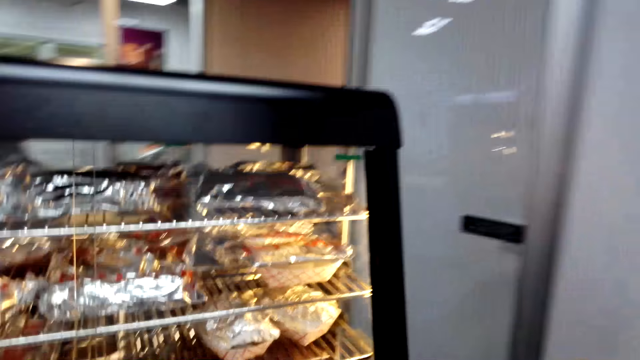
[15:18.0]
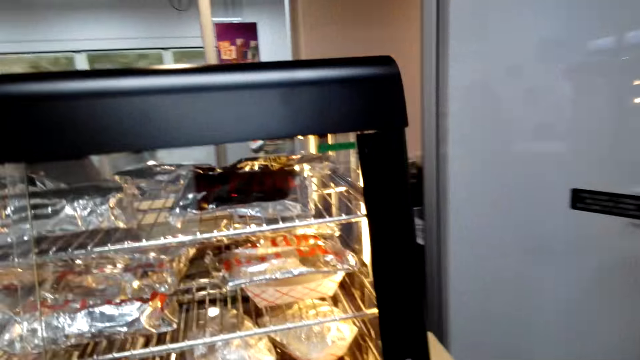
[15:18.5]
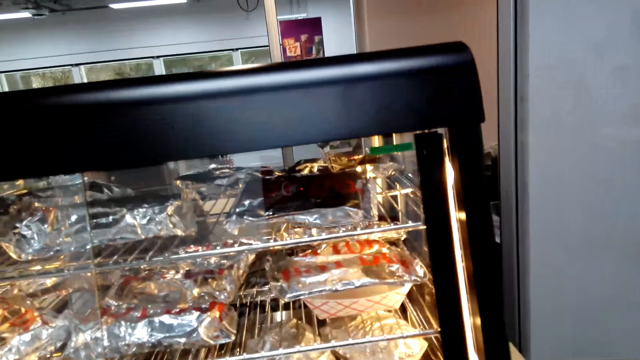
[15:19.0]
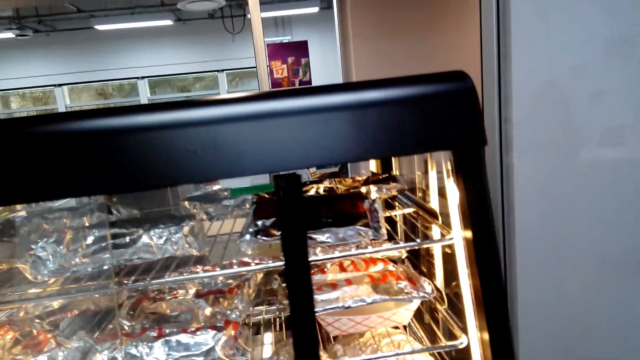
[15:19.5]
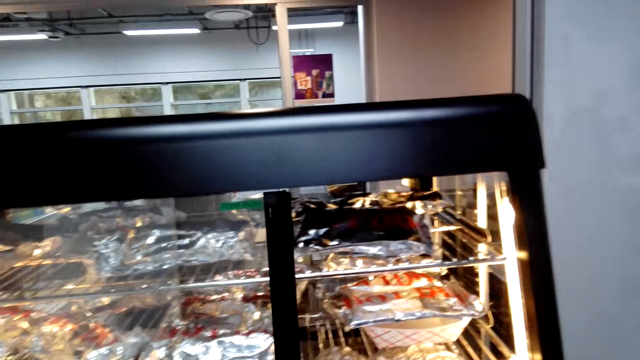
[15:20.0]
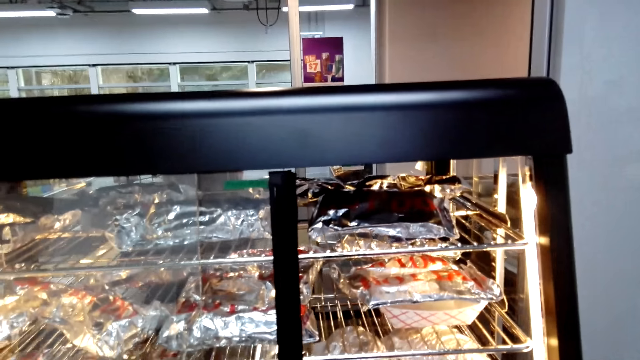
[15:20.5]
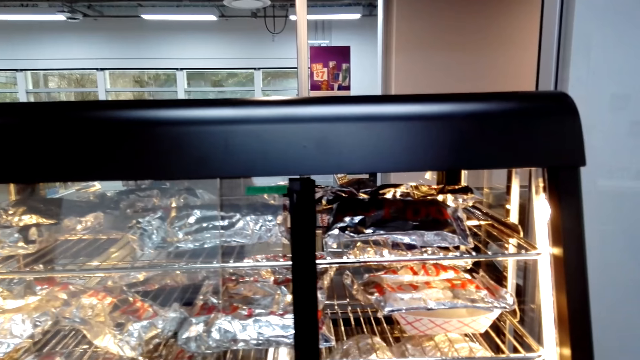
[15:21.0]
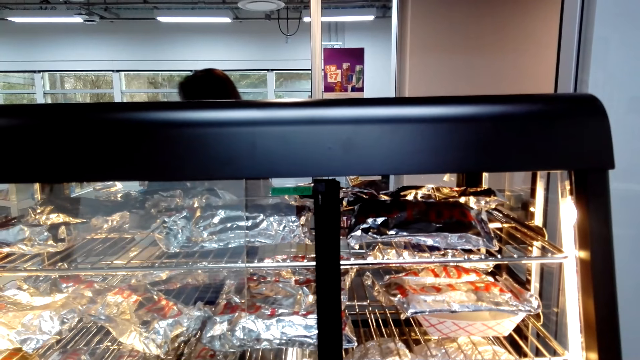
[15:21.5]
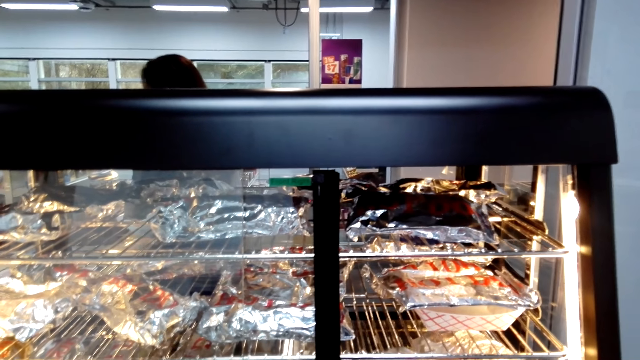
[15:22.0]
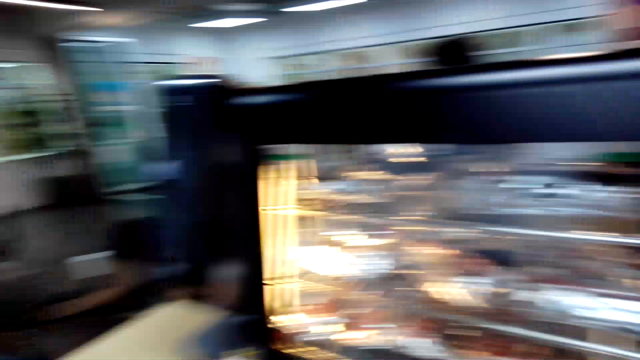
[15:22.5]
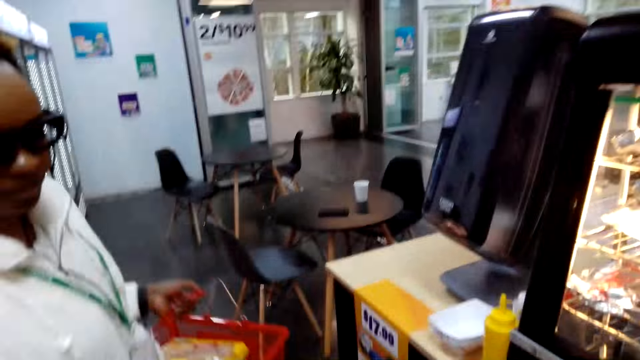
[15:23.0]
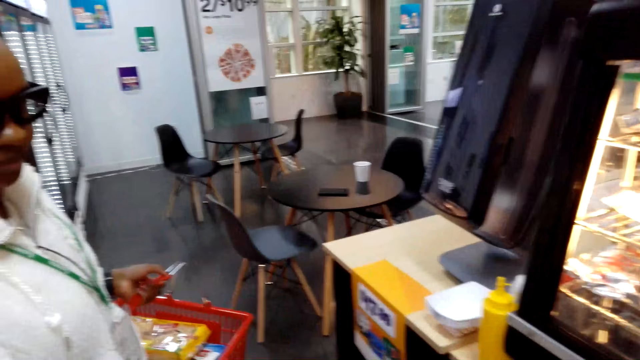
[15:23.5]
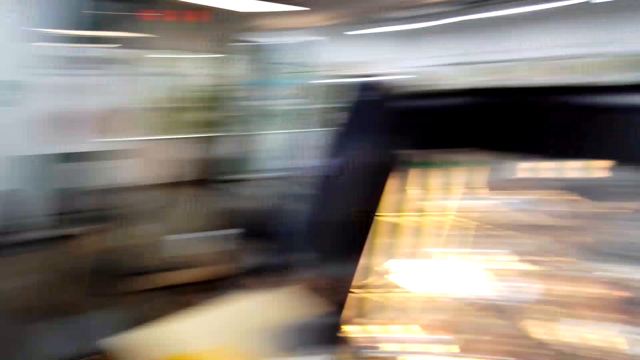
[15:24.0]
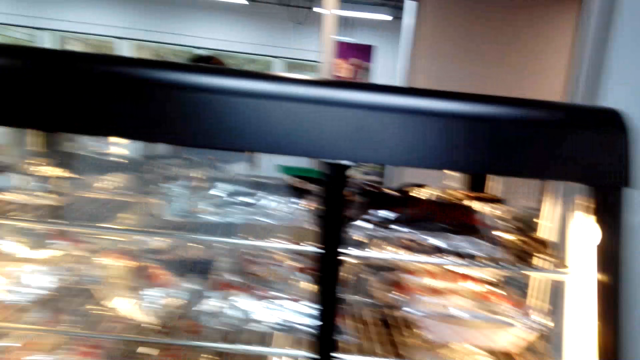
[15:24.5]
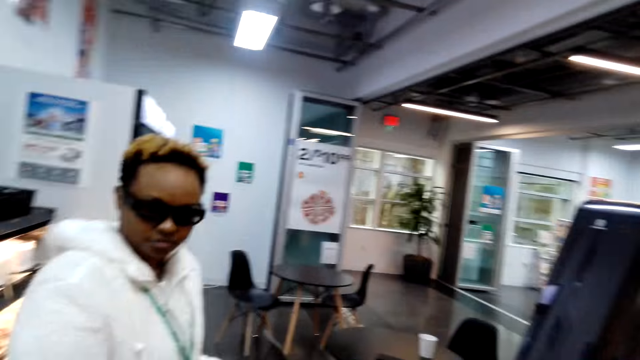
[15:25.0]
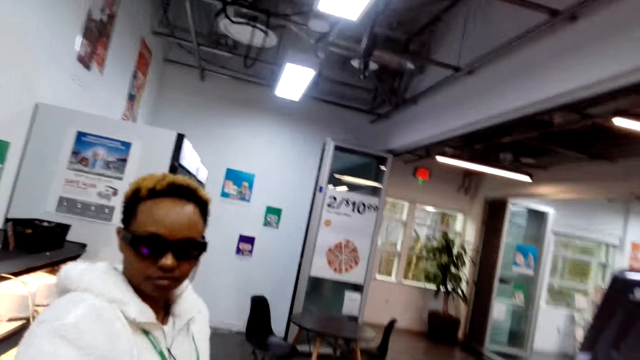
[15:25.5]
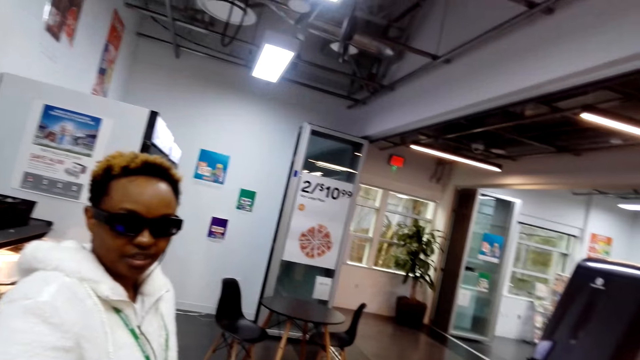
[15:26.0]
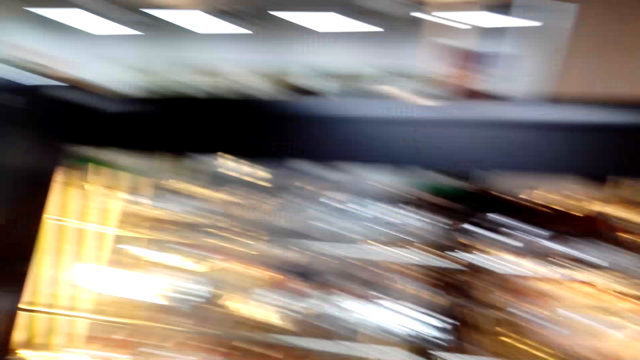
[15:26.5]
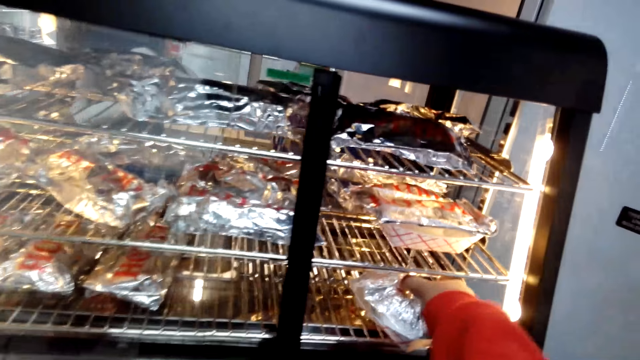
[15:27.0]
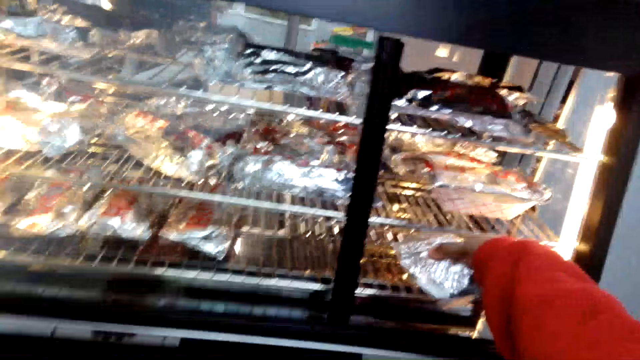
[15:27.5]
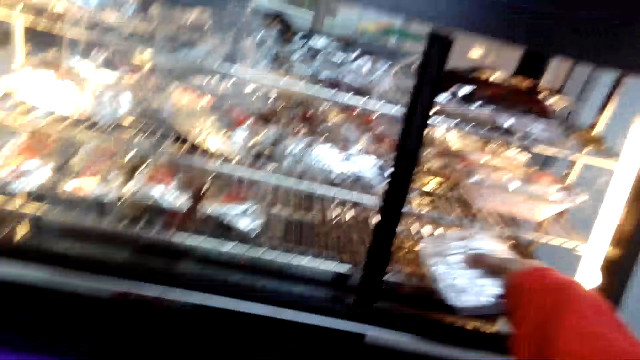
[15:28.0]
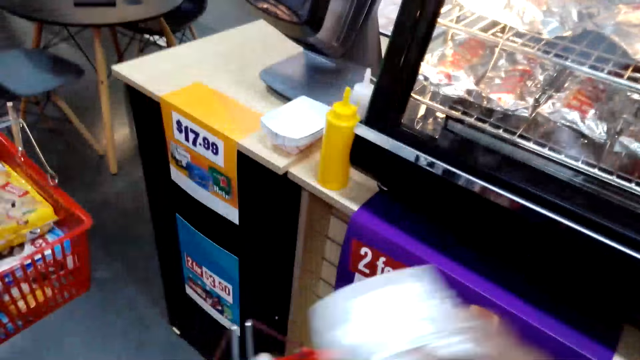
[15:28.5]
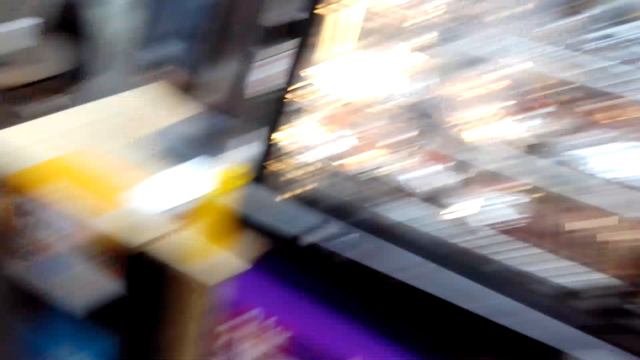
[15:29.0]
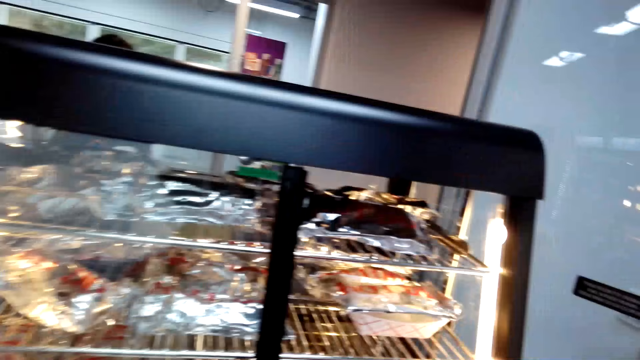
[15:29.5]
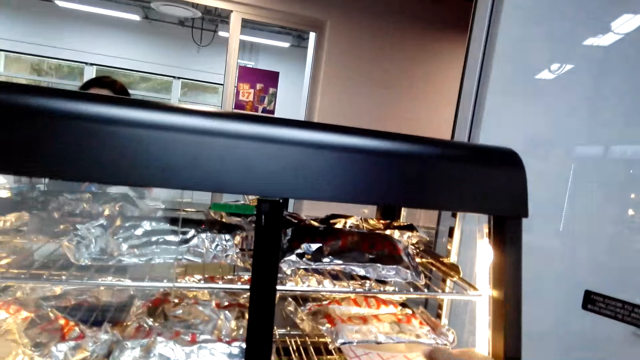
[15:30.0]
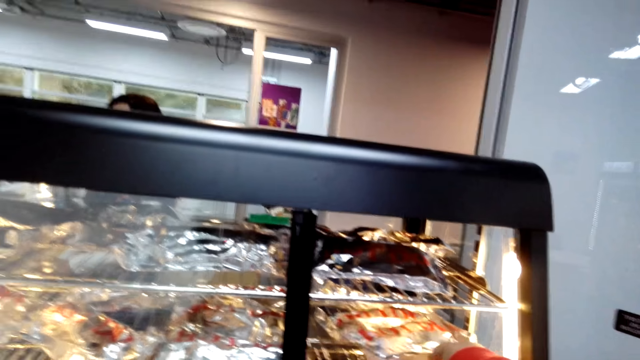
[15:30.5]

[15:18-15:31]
The camera wearer opens the grill. They take a sandwich. They give a woman the sandwich. They look around. They pick up the sandwich. They give the sandwich to the woman.

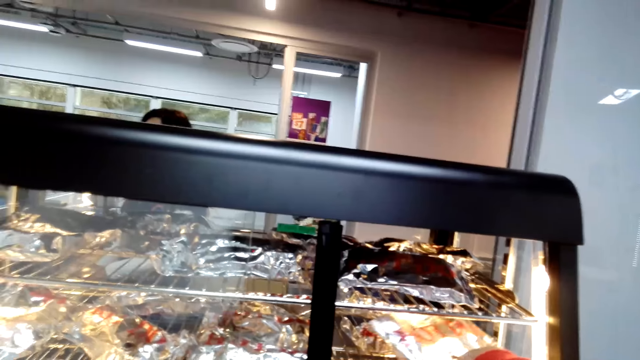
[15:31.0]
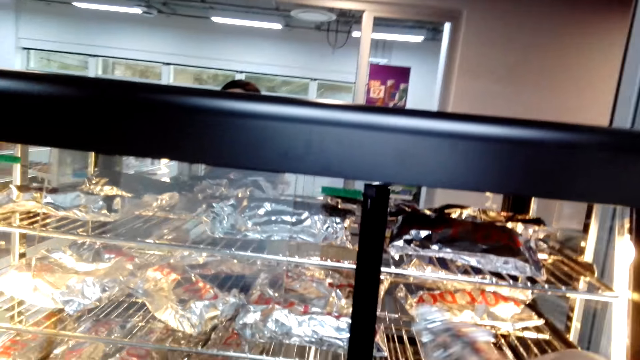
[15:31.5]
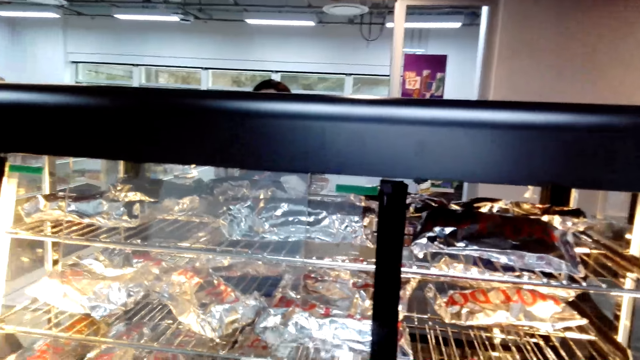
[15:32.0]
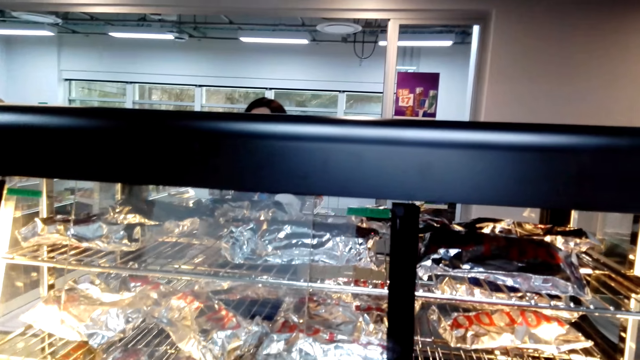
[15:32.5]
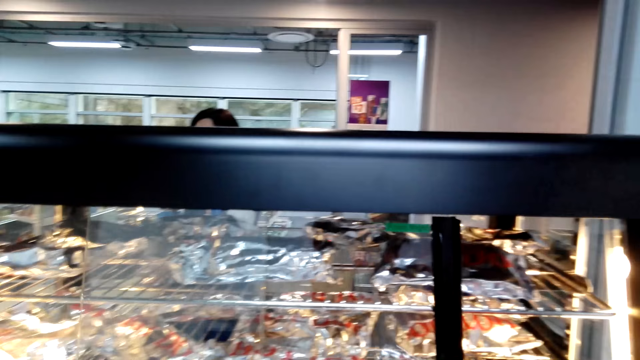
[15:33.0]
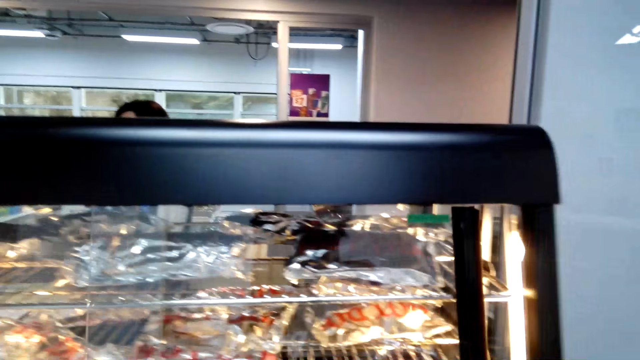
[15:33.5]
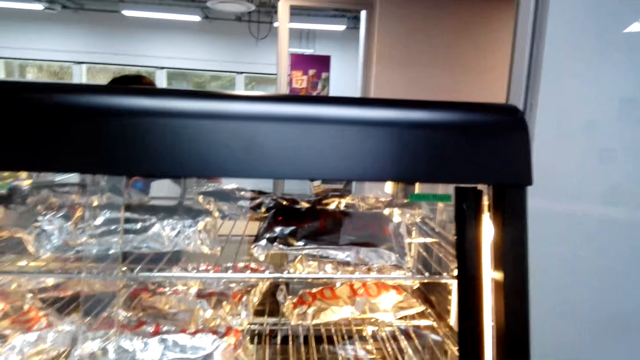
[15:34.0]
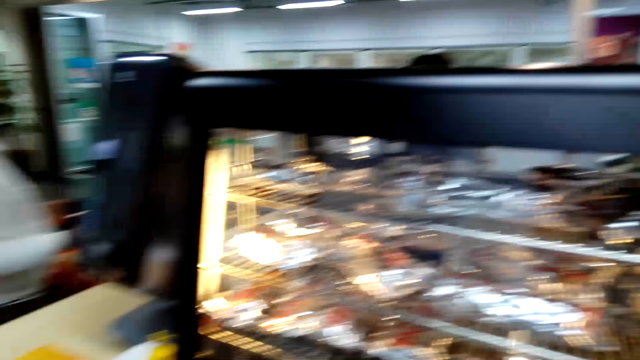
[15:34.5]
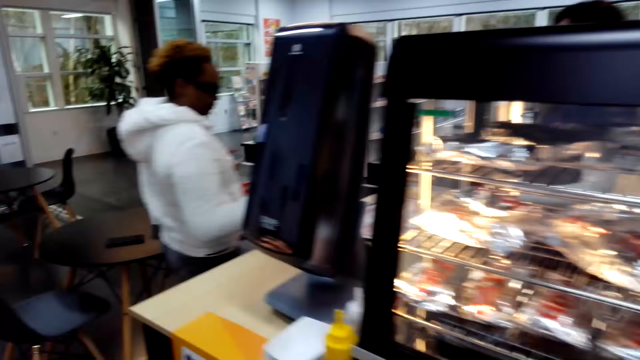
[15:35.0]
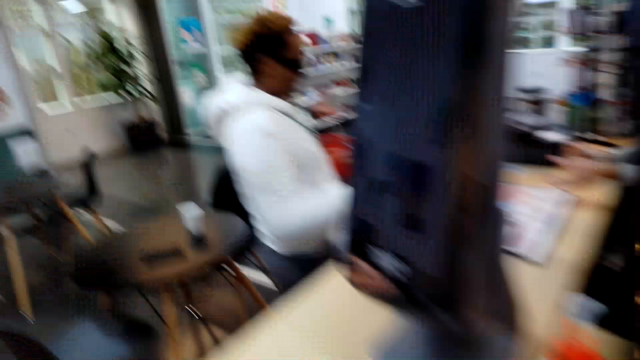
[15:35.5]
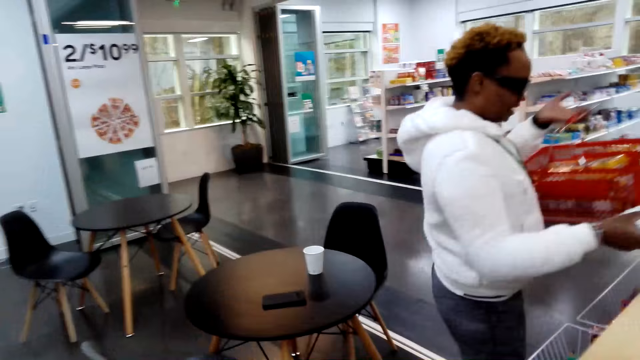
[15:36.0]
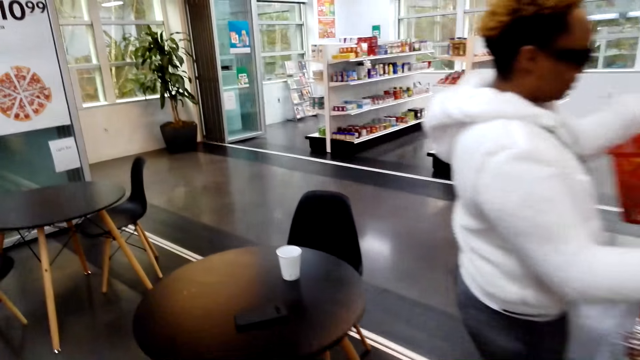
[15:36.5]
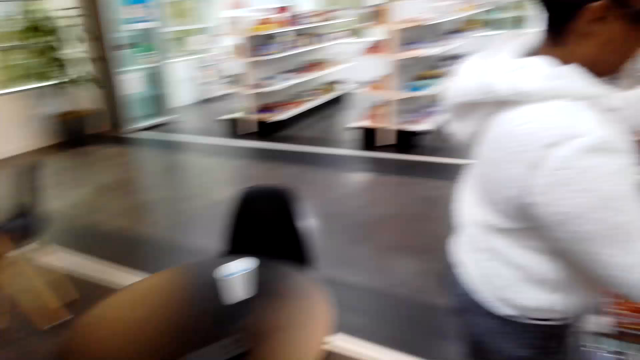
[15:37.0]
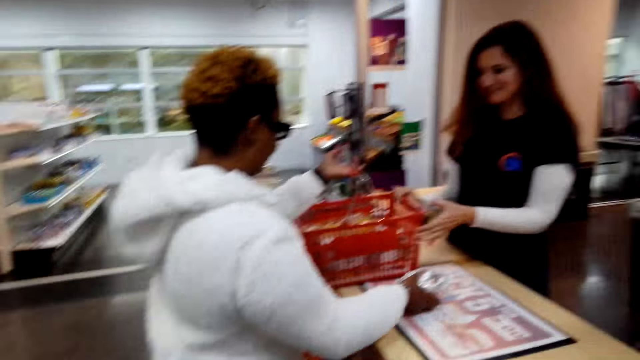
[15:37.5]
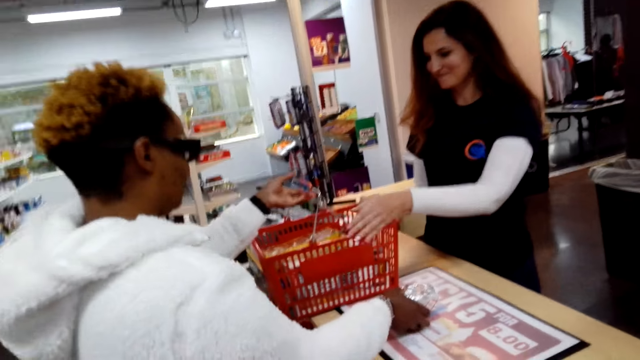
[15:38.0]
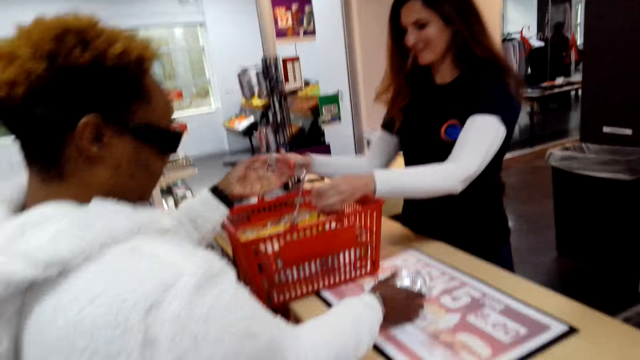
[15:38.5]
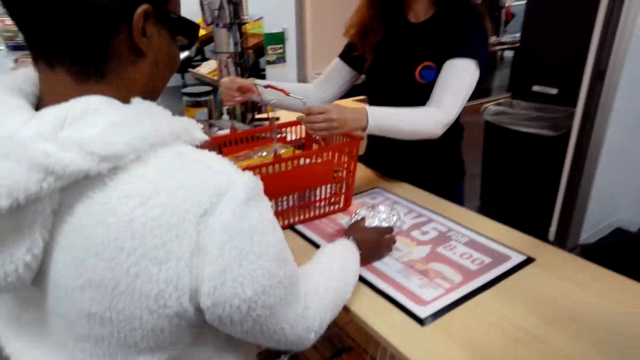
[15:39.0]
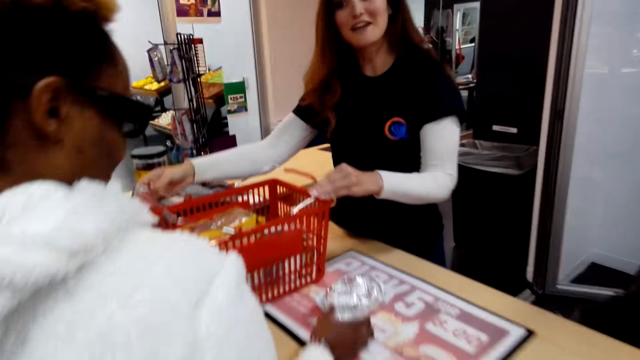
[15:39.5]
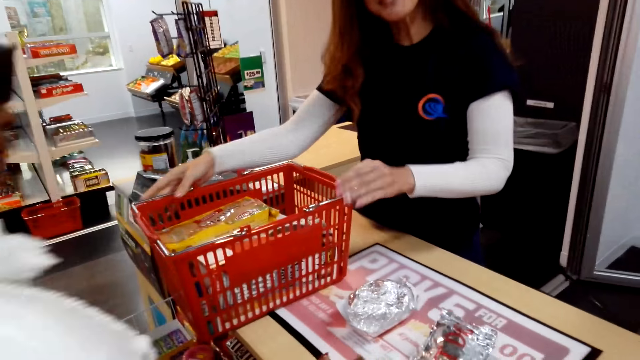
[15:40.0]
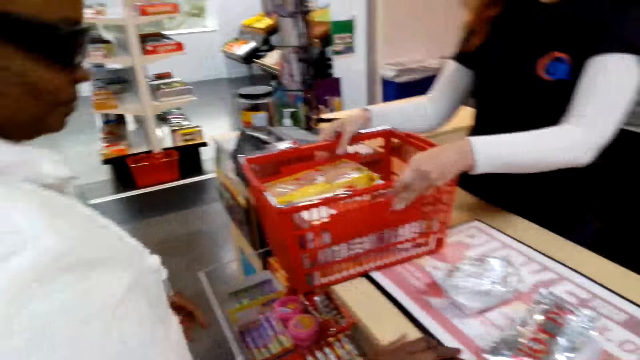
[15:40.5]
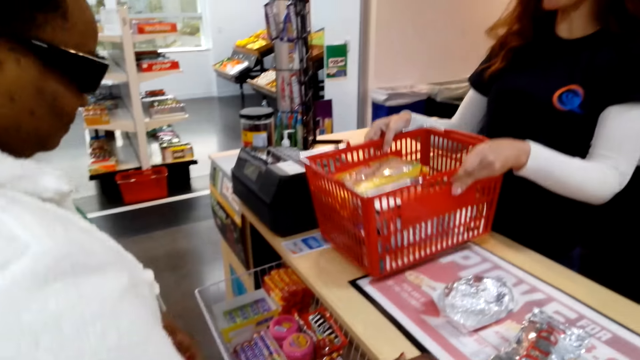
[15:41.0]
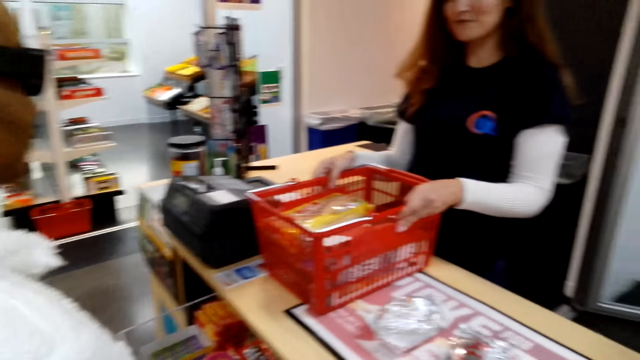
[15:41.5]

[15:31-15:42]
The camera wearer picks up the sandwich. They close the grill. They walk around. A woman puts a shopping basket on the counter. Another woman takes the basket. The camera wearer puts the sandwich on the counter.
